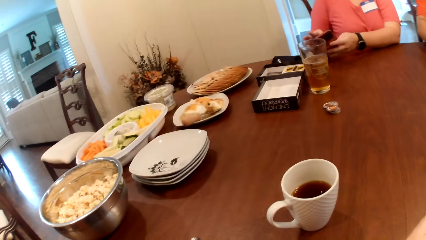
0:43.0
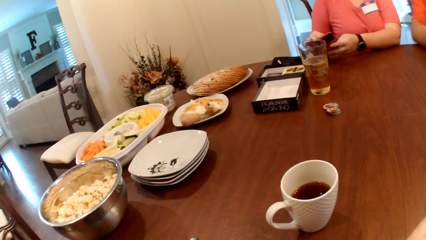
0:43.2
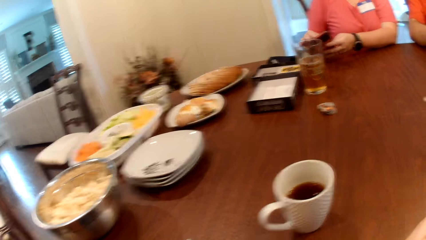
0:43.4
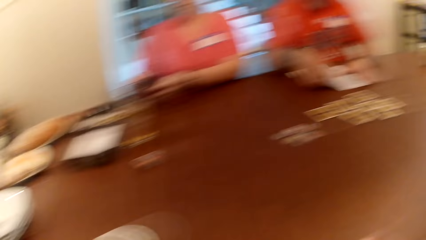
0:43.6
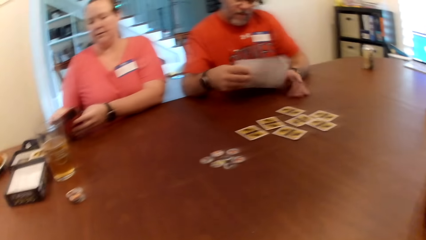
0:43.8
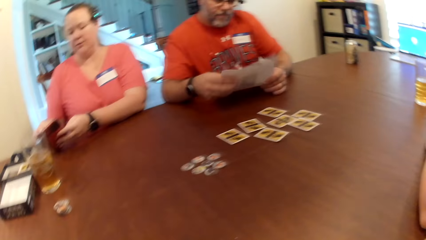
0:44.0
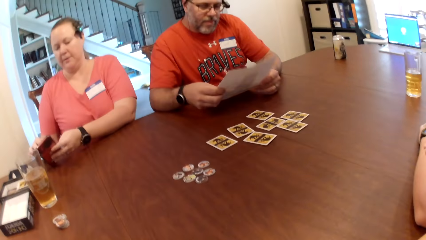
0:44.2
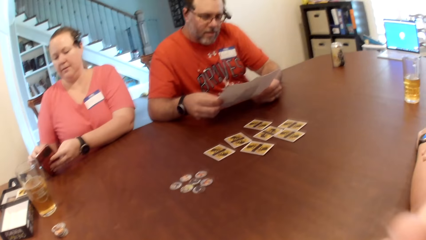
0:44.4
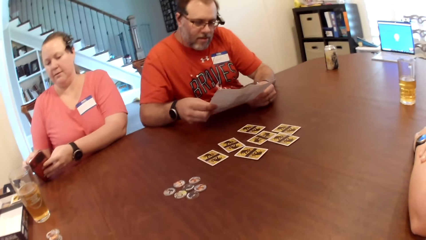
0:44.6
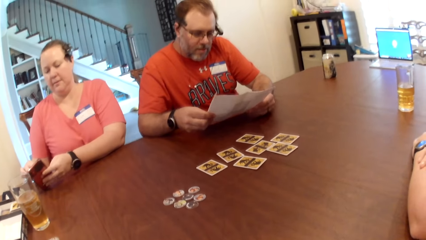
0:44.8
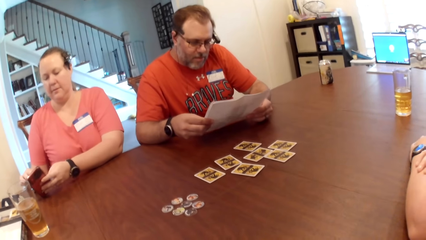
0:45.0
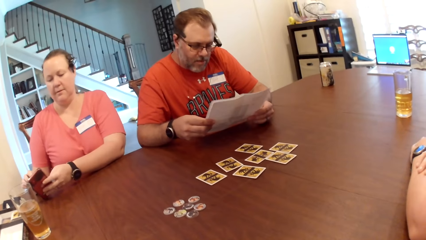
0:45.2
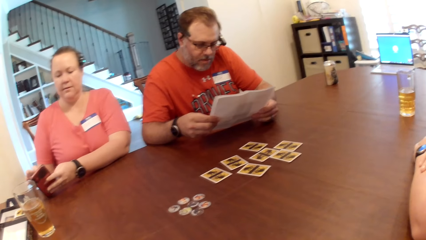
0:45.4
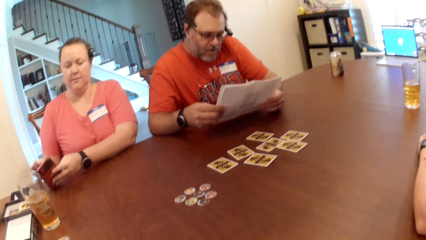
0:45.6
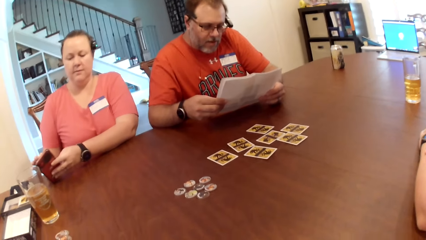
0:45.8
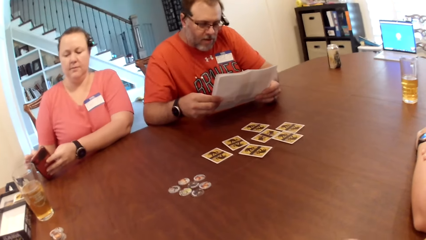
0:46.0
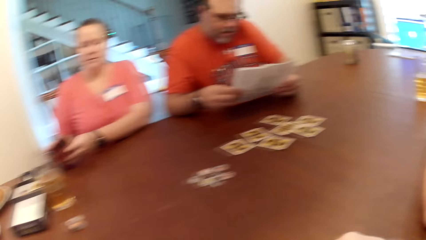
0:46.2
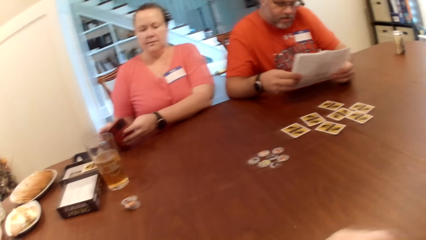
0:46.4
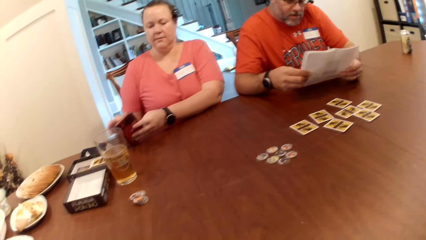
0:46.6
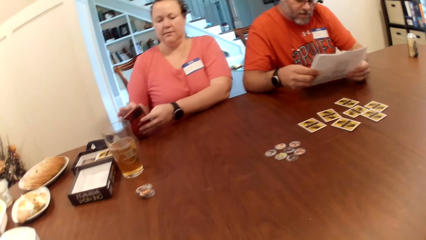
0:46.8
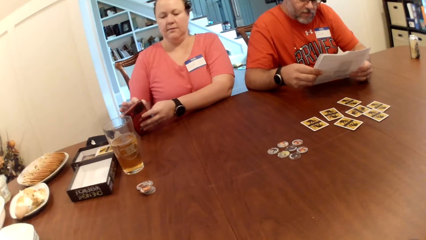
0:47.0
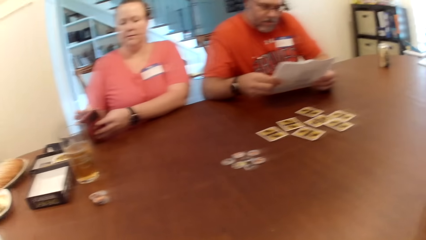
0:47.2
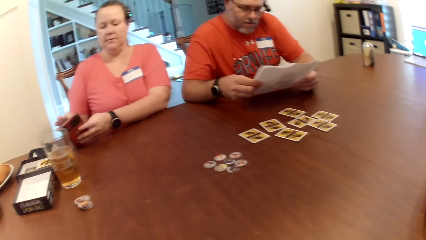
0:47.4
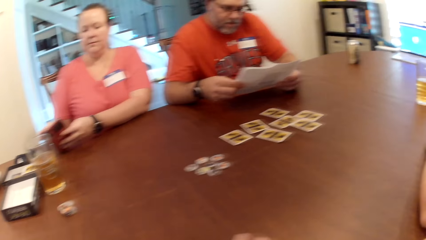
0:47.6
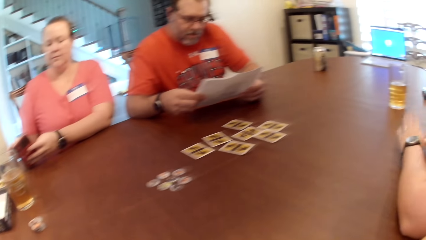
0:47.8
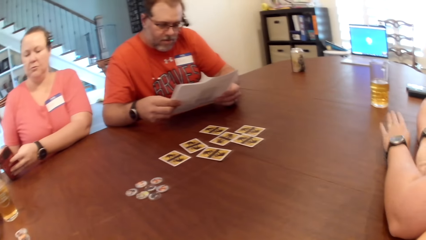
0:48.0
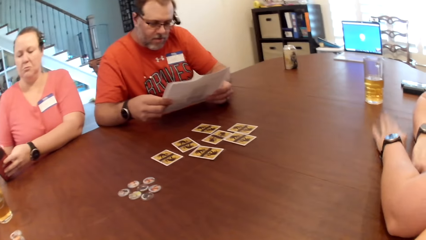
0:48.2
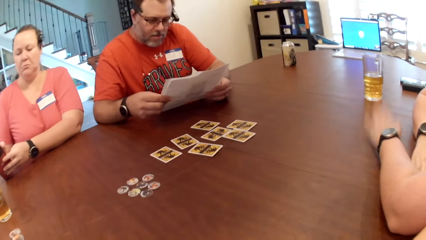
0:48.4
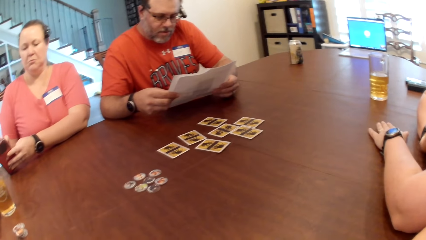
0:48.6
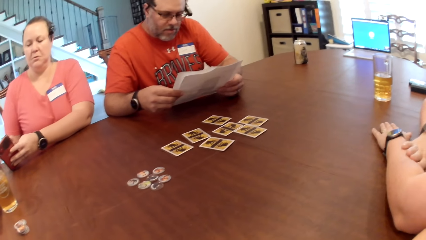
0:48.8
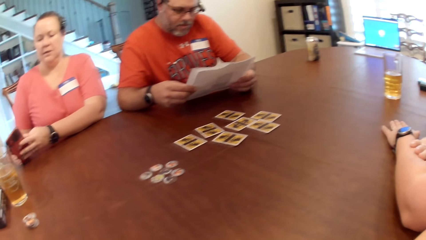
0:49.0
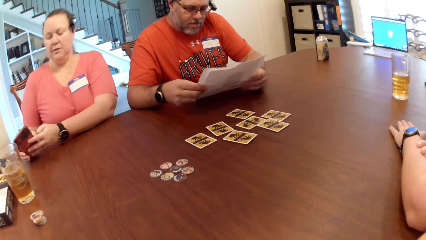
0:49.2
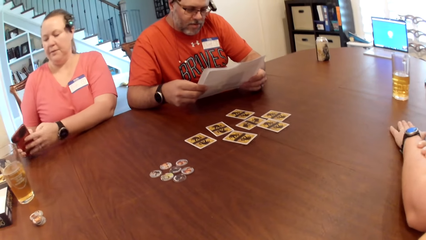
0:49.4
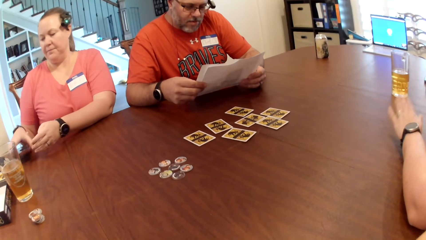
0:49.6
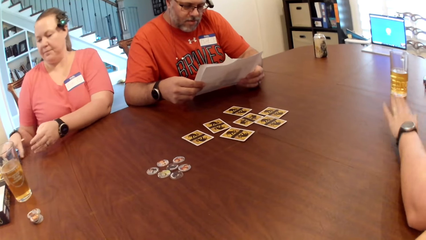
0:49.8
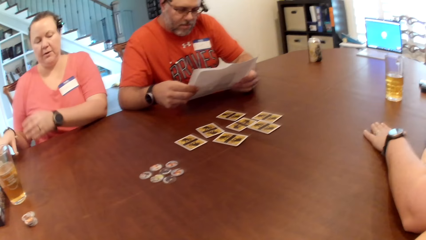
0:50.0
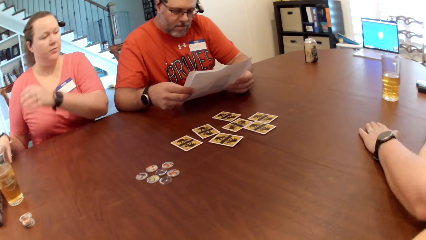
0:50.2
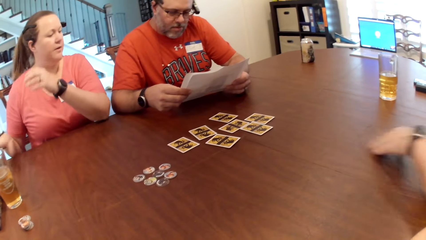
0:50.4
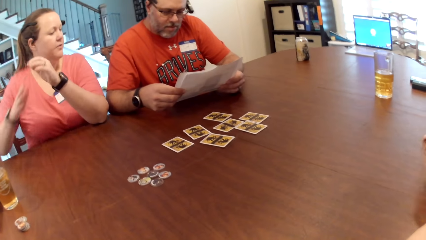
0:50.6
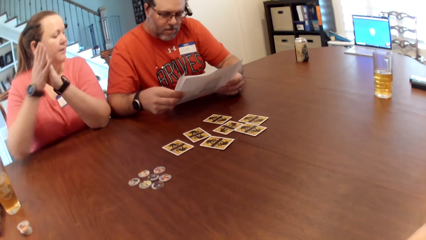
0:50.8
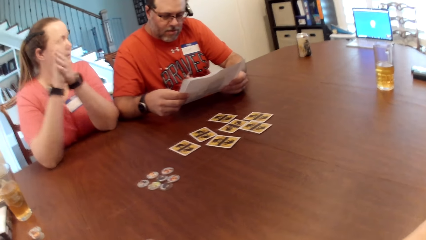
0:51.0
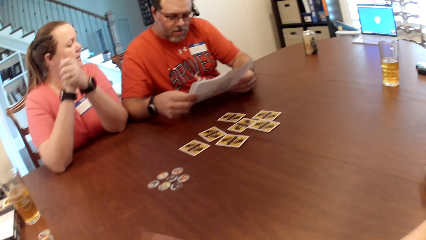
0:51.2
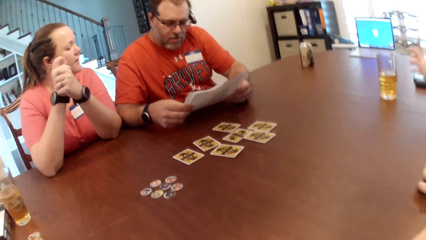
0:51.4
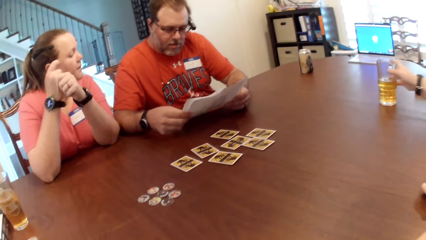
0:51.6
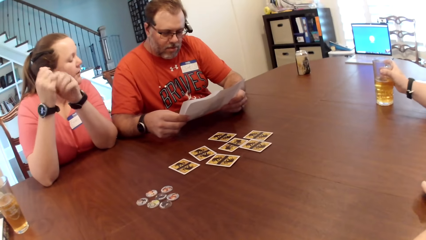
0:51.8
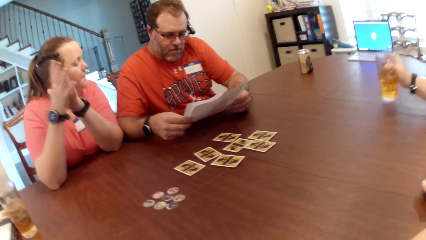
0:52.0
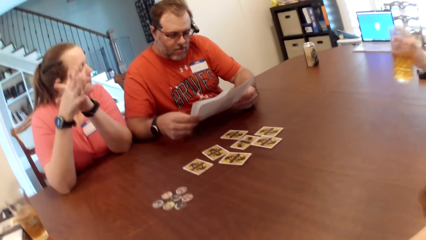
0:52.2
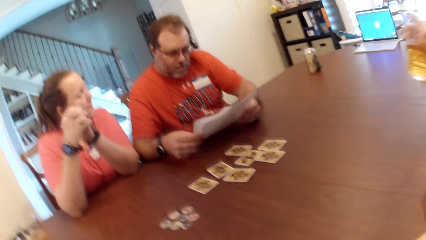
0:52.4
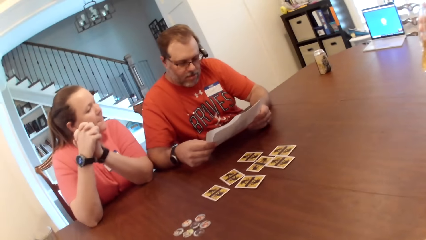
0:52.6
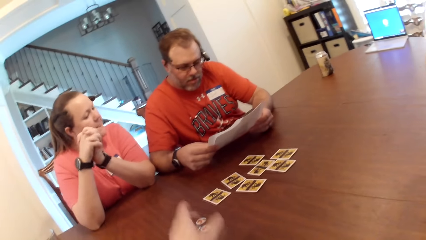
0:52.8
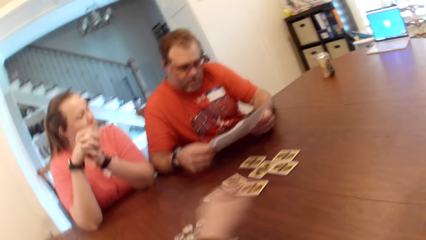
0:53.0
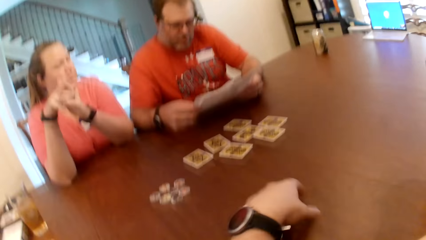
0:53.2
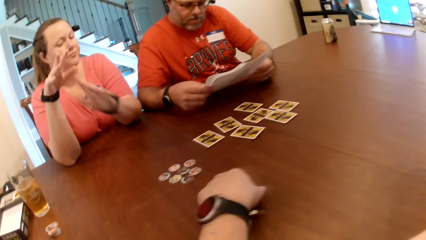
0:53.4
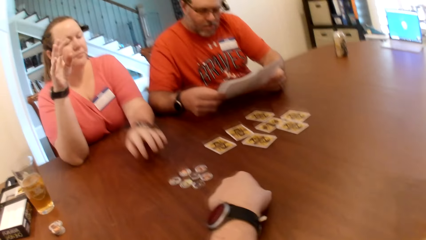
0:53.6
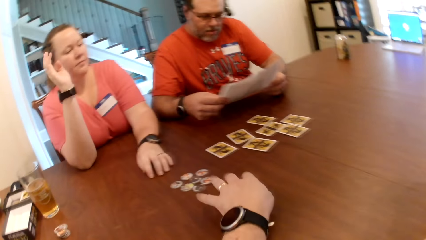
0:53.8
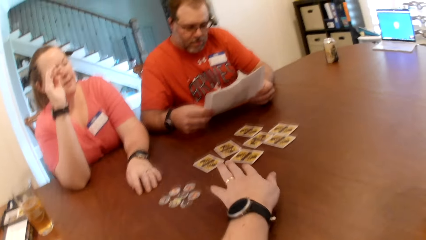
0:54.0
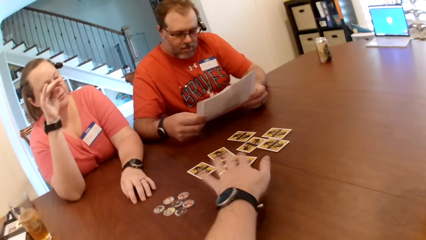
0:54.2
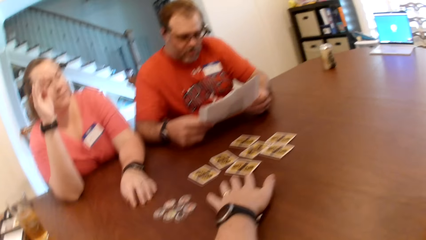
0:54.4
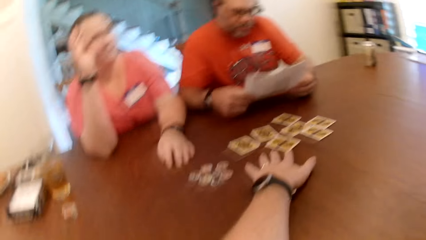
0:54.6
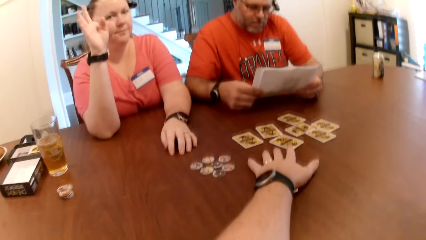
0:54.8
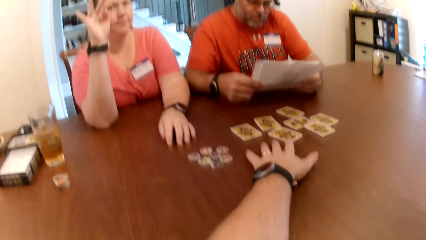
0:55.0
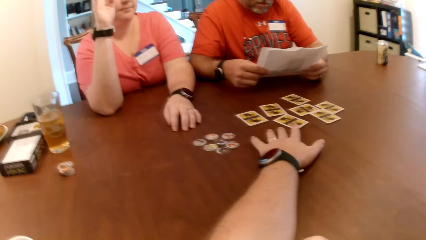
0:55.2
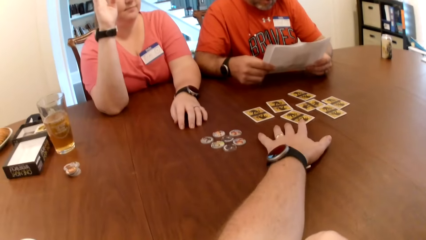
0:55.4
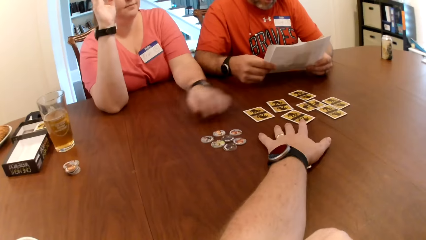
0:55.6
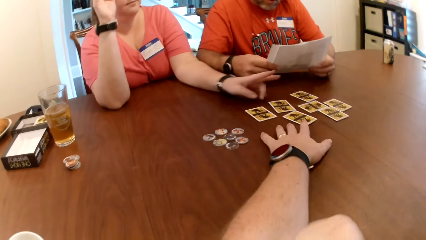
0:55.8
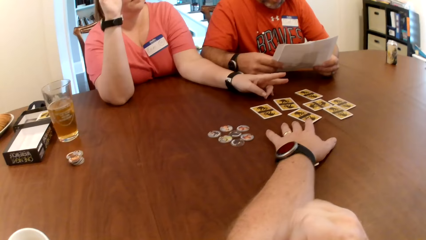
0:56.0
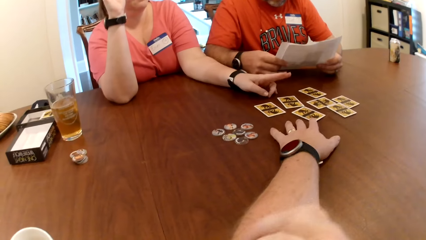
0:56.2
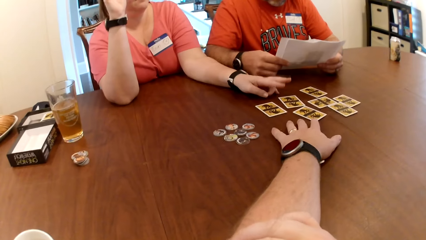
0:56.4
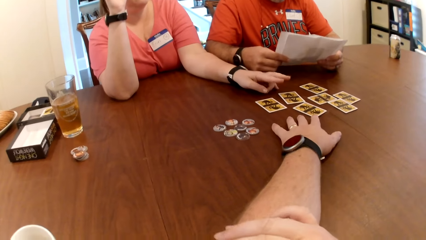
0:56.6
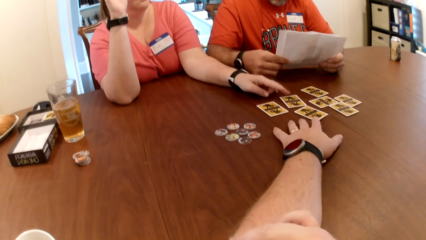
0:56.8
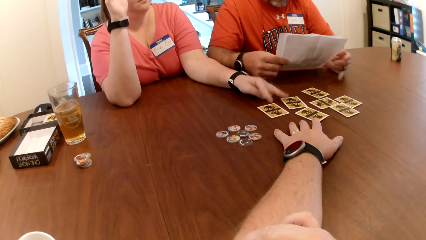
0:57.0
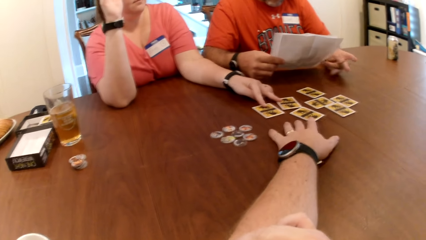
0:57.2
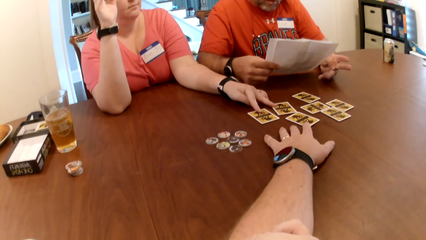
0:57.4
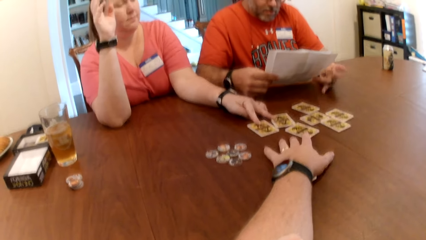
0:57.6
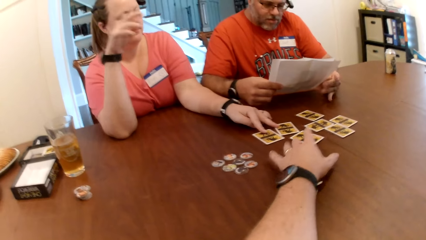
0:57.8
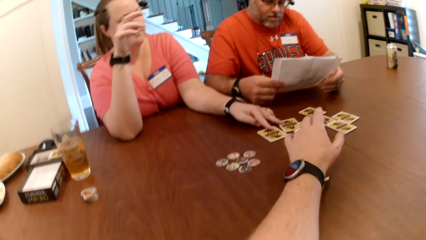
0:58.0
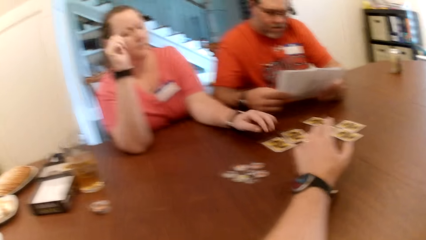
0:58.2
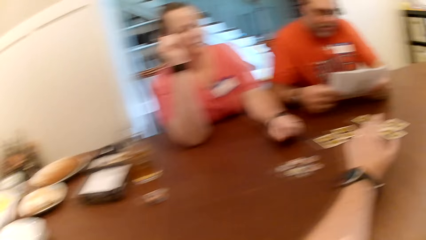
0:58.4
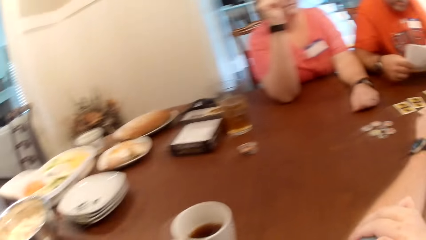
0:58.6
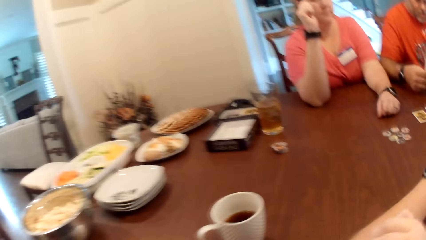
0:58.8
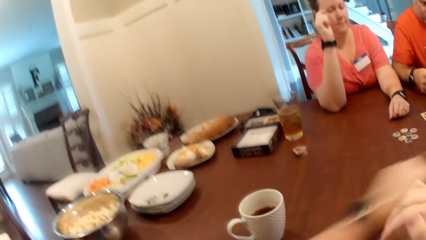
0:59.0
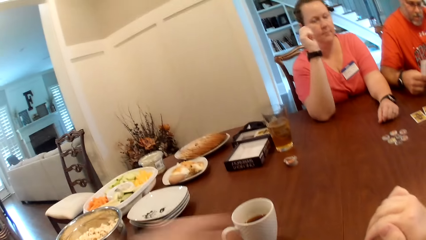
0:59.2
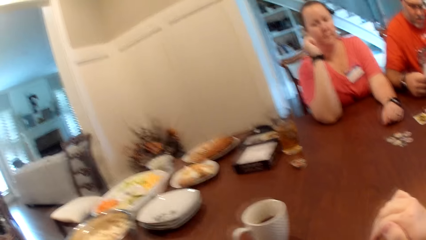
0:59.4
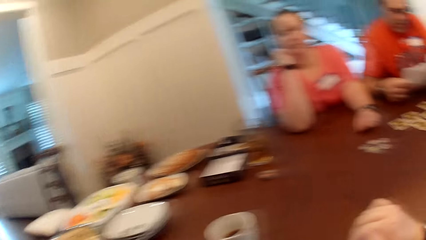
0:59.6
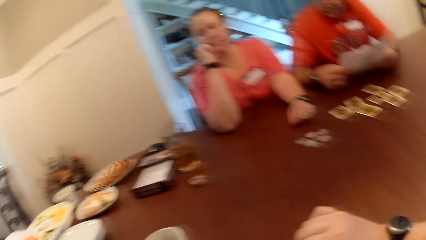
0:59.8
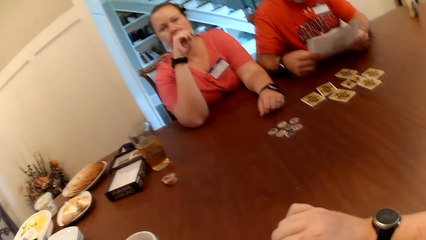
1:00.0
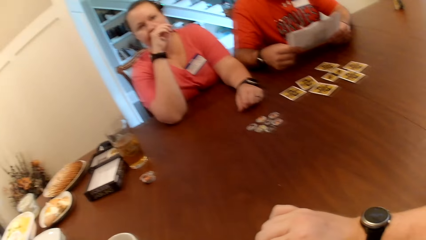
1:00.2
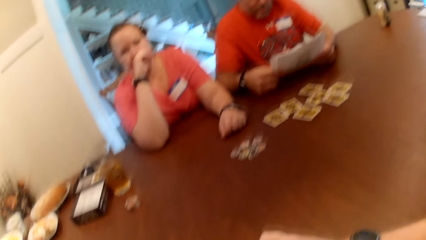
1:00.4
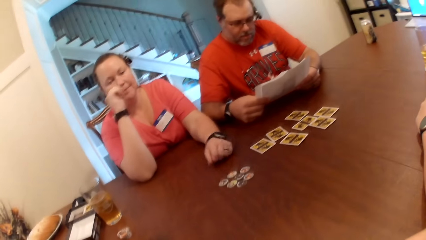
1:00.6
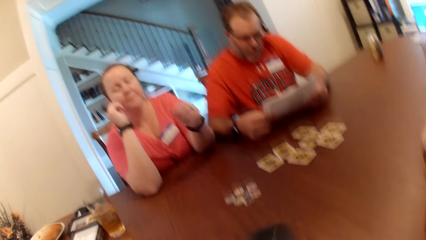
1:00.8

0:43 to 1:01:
The man picks up the paper from the table with his right hand and holds the paper with both hands. The woman drops the phone on the table with her right hand, removes her right hand from the table and places her right elbow on the table. Another woman picks up a glass cup from the table with her right hand. The camera wearer touches a card on the table. The first woman touches two cards on the table with her left hand. The camera wearer removes his left hand from the table.
